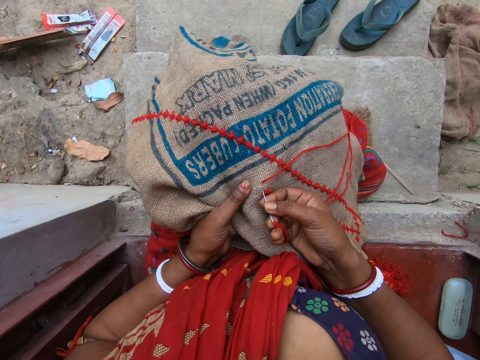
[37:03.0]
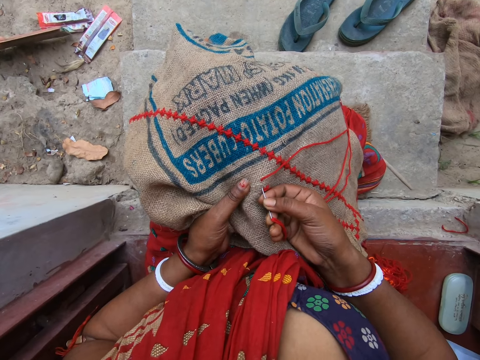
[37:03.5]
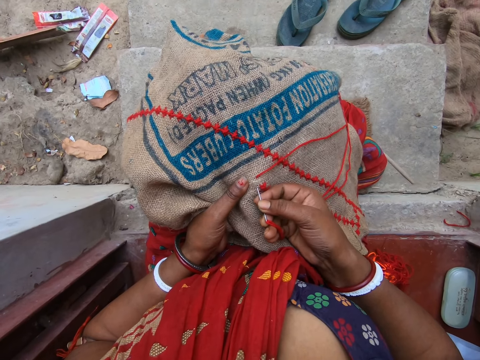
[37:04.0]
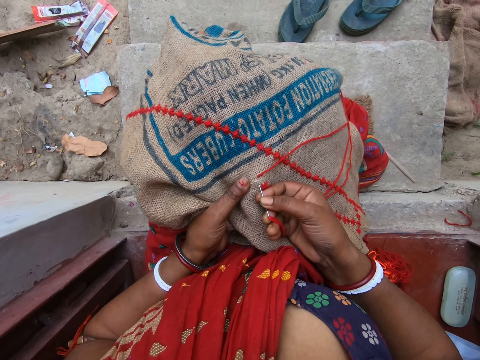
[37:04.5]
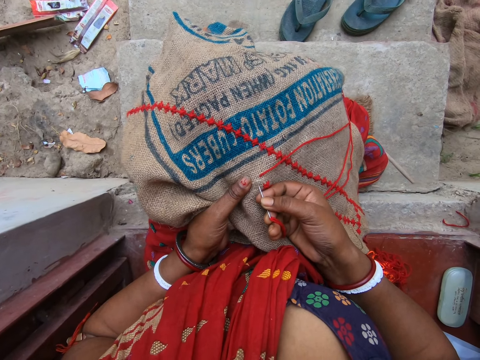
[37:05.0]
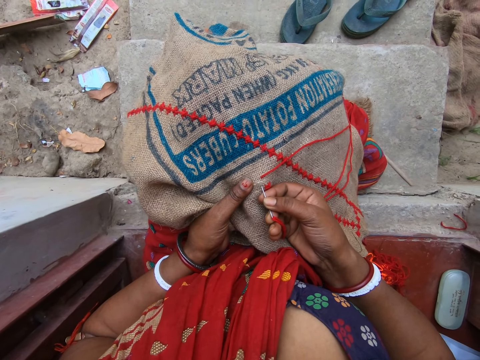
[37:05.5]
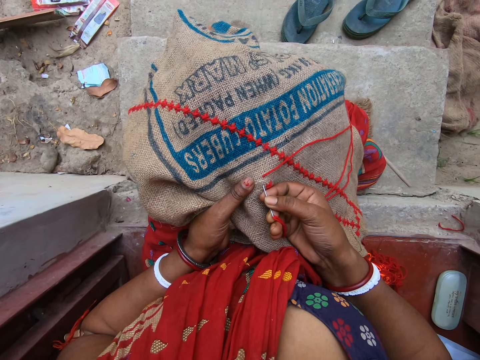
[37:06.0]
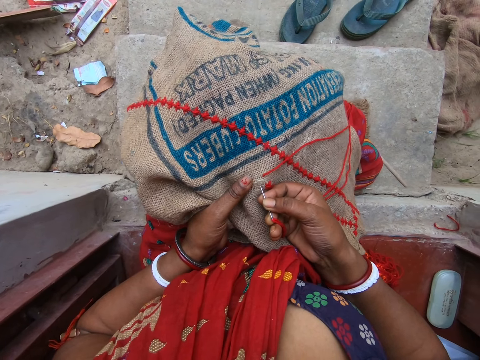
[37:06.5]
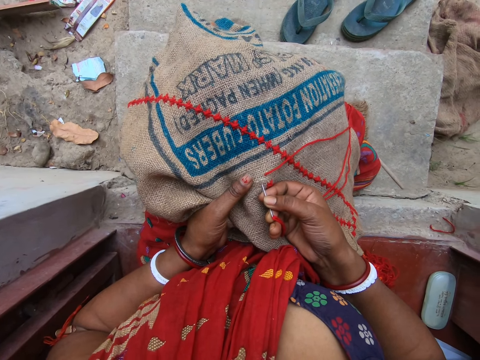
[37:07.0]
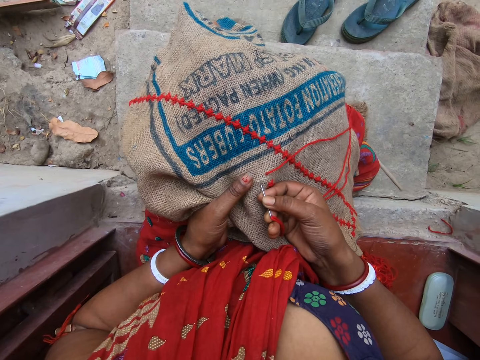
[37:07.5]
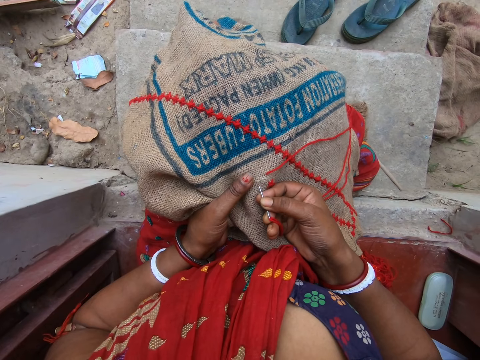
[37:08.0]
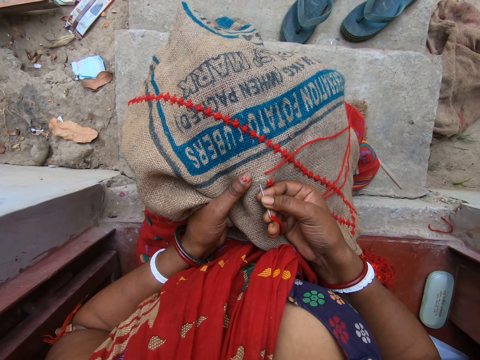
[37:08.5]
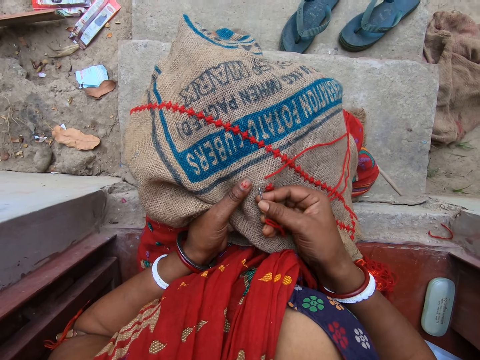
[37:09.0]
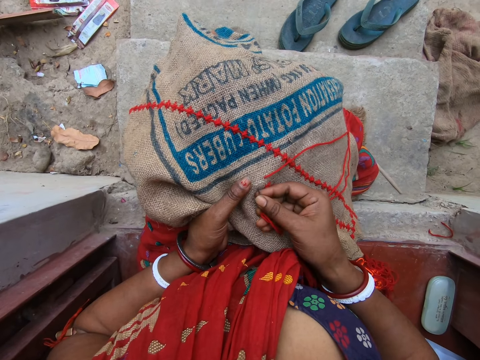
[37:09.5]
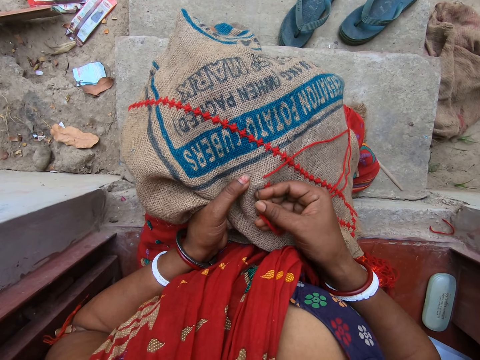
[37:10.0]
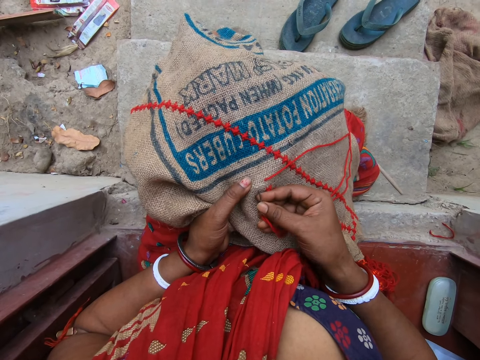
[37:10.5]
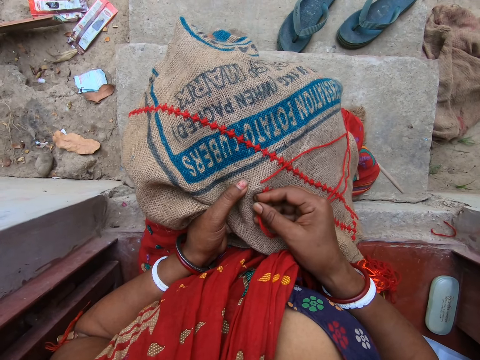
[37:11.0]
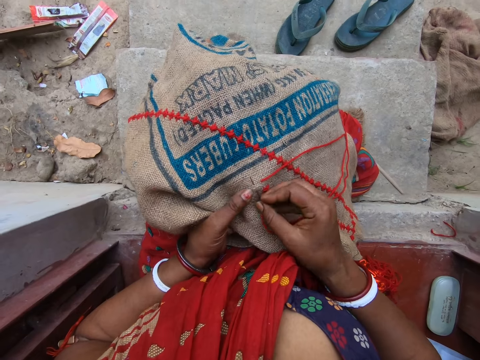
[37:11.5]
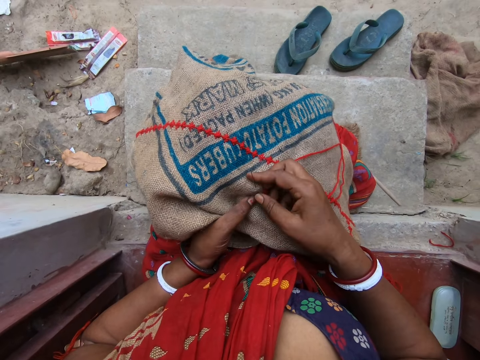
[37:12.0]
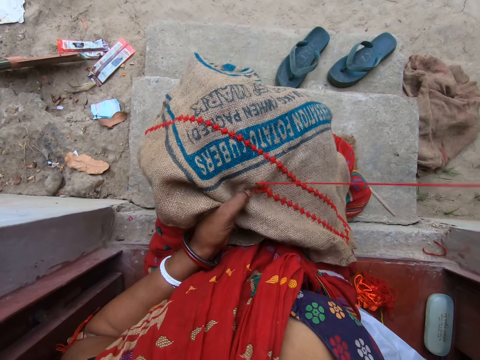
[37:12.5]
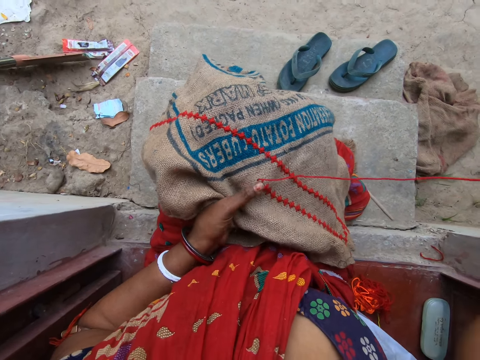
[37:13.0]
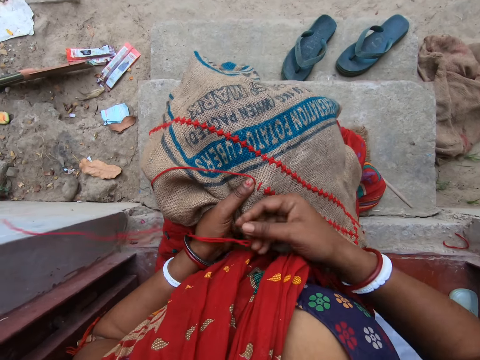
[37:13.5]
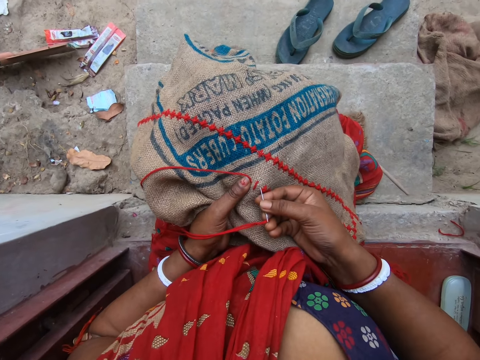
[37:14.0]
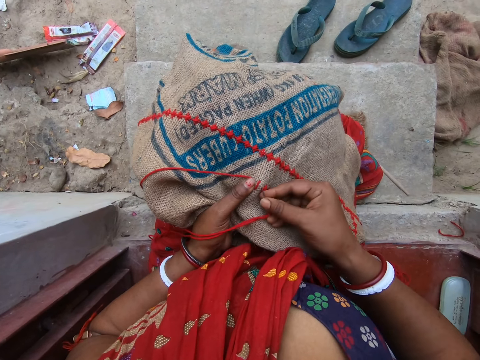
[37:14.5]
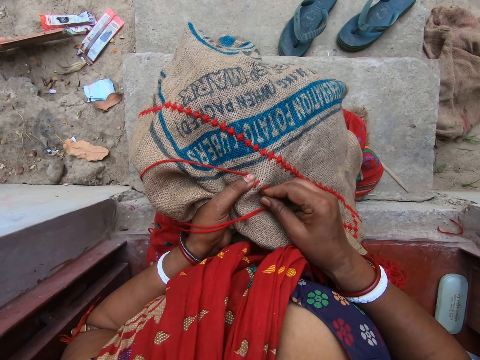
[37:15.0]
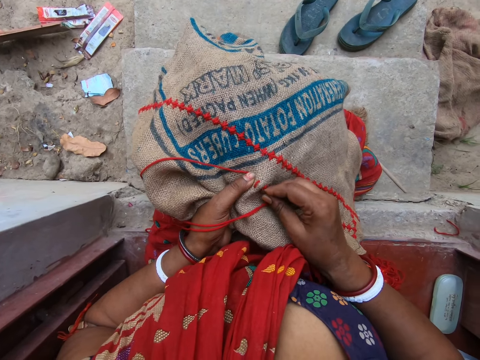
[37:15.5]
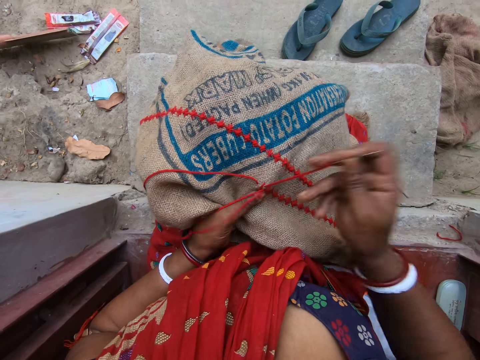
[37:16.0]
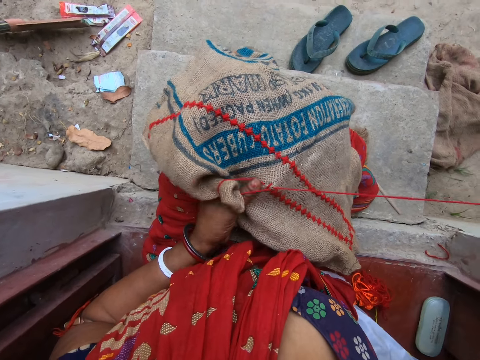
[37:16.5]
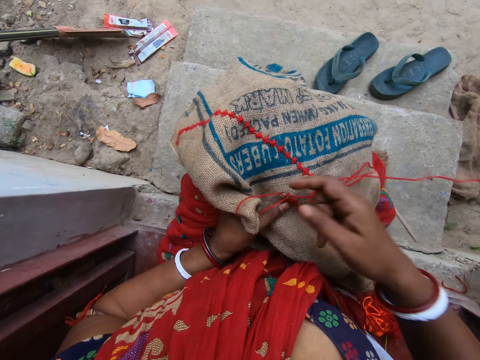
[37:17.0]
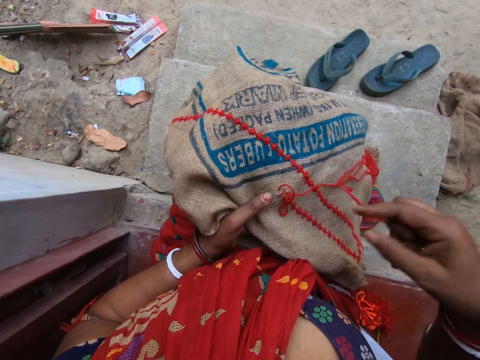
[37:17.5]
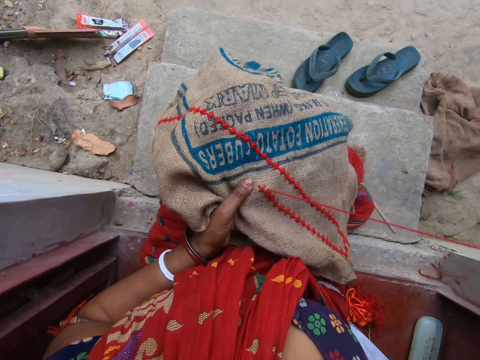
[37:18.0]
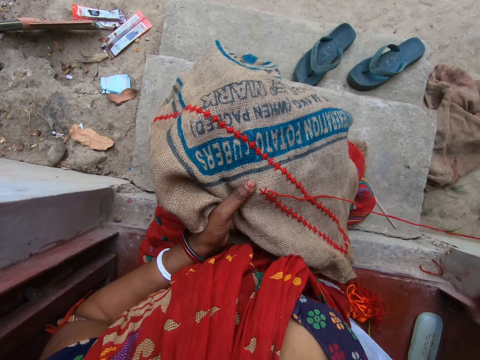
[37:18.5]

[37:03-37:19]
The camera wearer inserts the needle in her right hand in the jute sack on her lap. She pulls the needle from the jute sack on her lap with her right hand. She swings the thread in her right hand. She inserts the needle in her right hand in the jute sack on her lap. She pulls the needle from the jute sack on her lap with her right hand. She untangles the wool thread from the jute sack on her lap with her right hand.

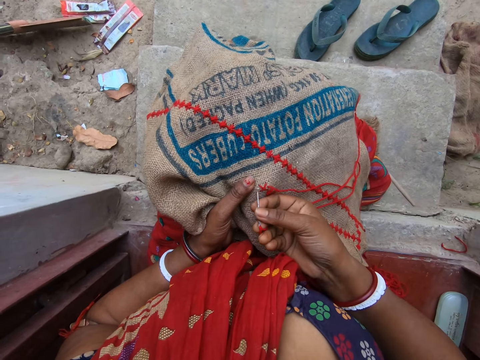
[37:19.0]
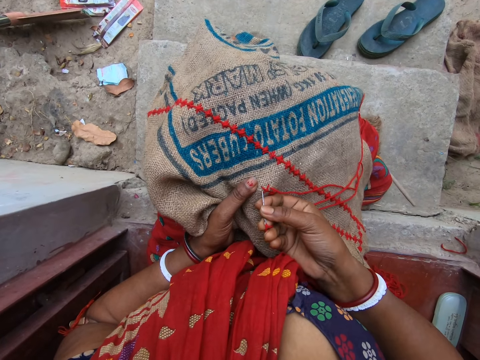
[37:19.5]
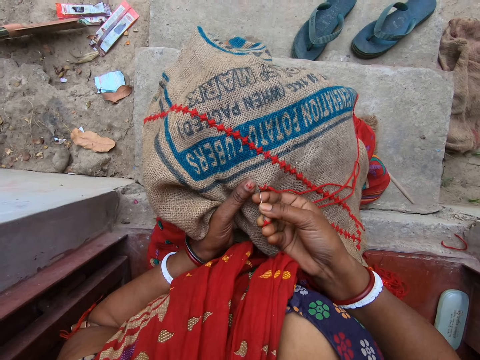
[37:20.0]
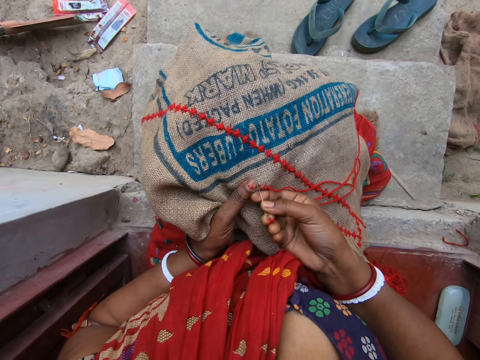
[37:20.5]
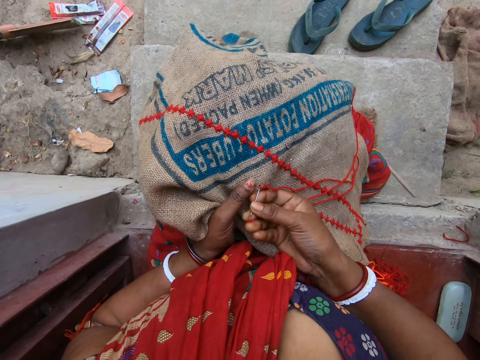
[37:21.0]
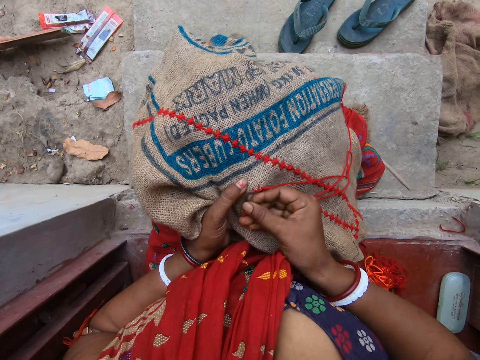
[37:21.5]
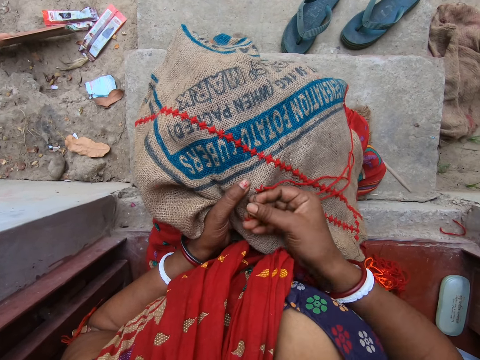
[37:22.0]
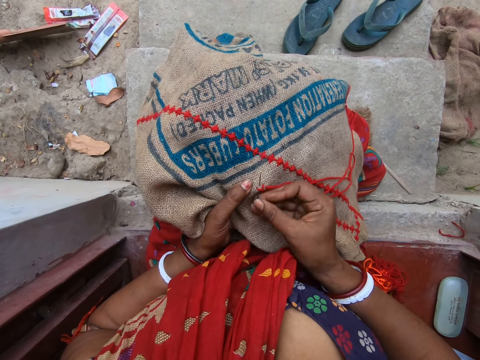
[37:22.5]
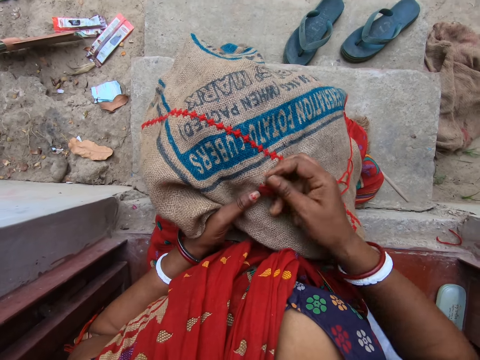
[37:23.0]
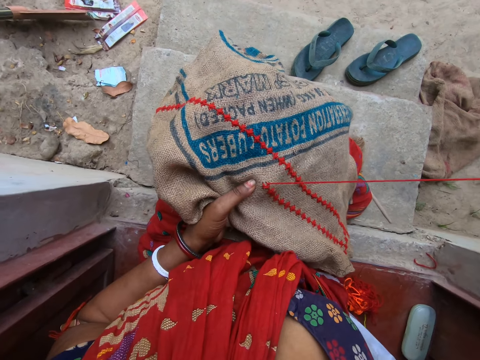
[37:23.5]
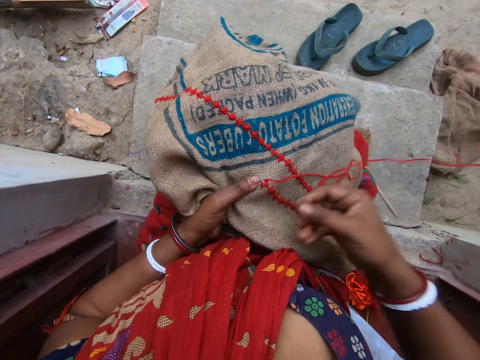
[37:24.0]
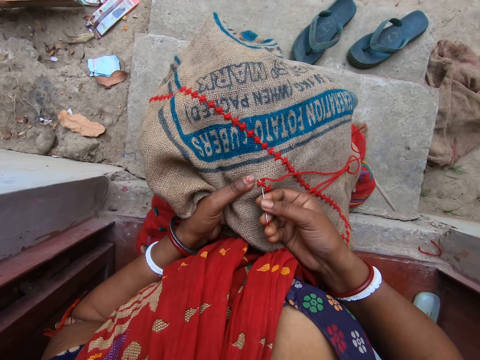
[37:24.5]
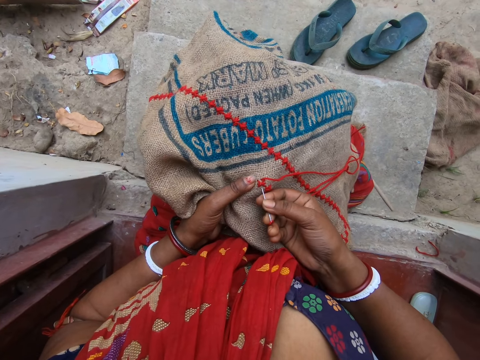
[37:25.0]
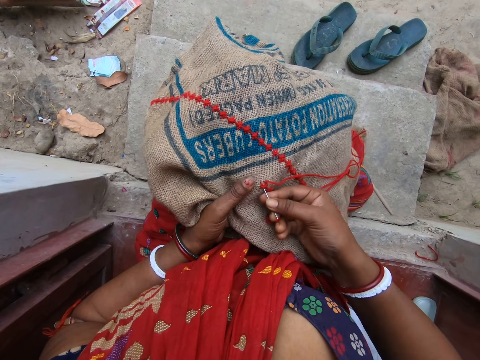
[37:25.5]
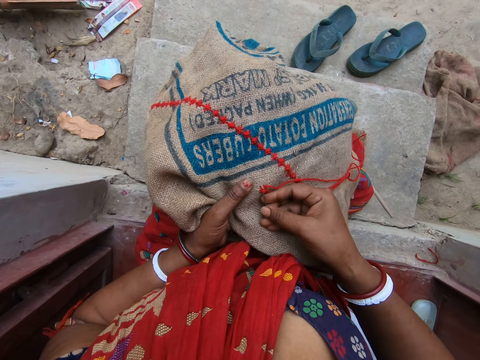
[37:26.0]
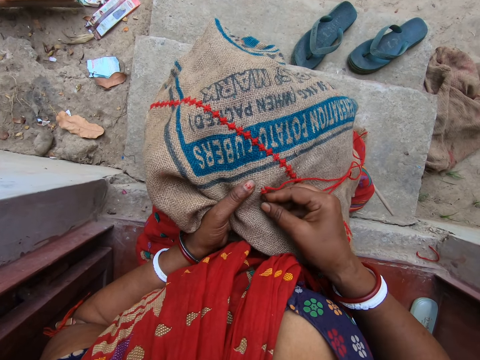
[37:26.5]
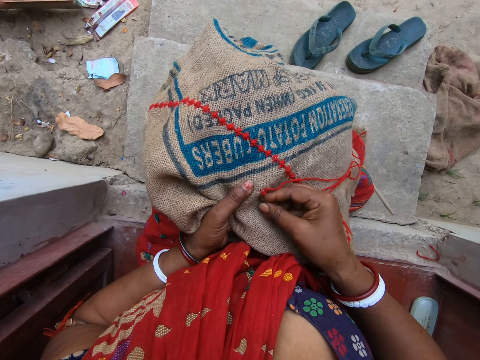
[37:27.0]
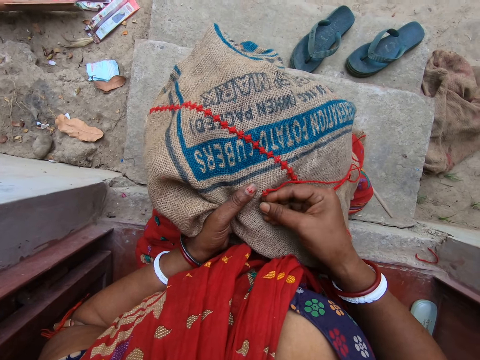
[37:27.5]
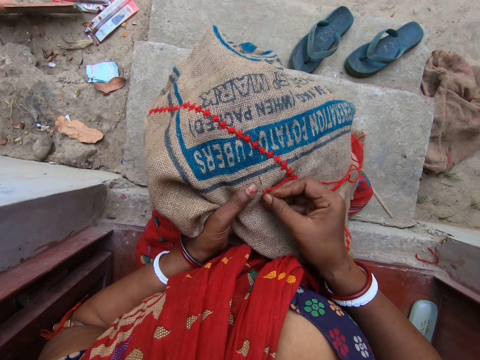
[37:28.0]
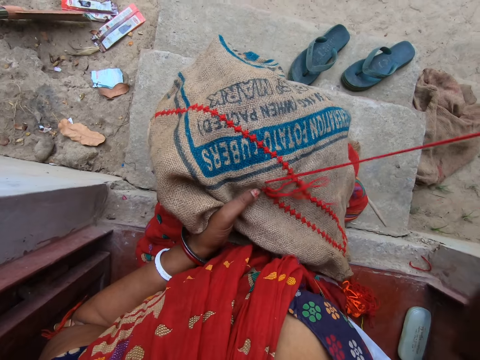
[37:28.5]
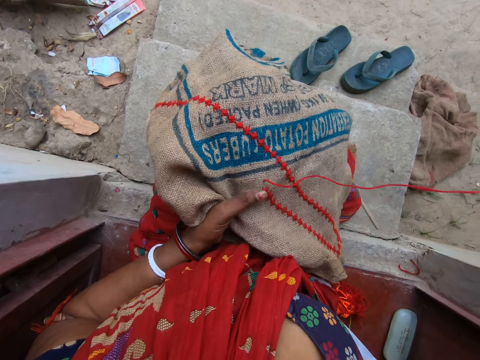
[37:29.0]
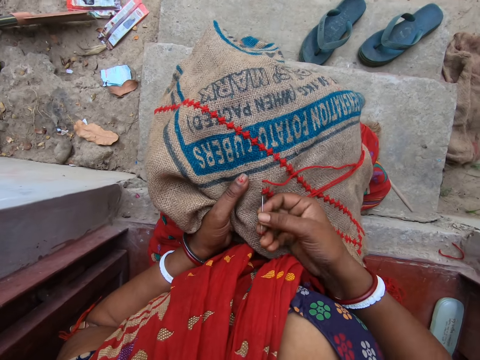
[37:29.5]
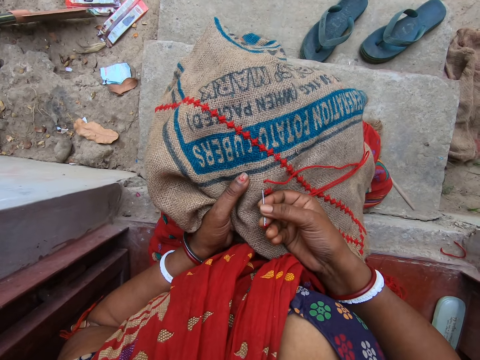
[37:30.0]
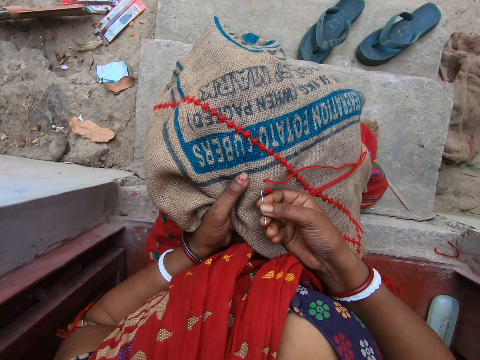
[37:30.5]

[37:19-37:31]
The camera wearer inserts the needle in her right hand in the jute sack on her lap. She pulls the needle from the jute sack on her lap with her right hand. She inserts the needle in her right hand in the jute sack on her lap. She converses with a man. She pulls the needle from the jute sack on her lap with her right hand. She talks to the man.
